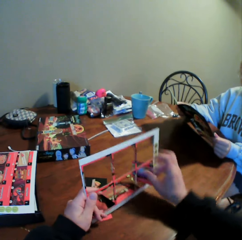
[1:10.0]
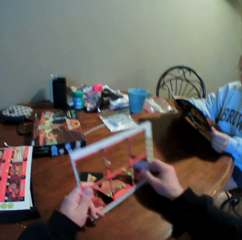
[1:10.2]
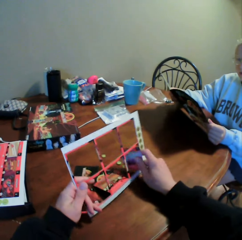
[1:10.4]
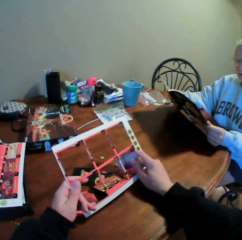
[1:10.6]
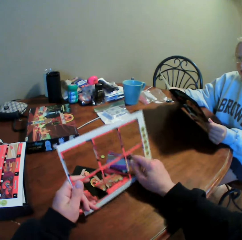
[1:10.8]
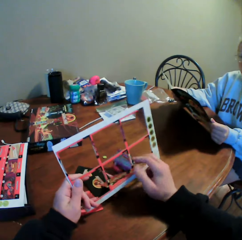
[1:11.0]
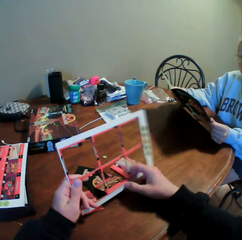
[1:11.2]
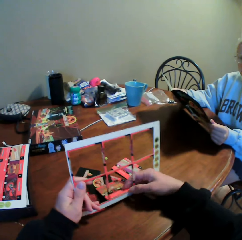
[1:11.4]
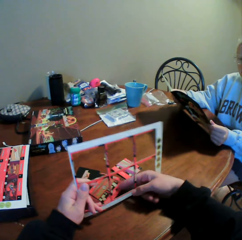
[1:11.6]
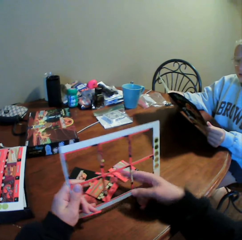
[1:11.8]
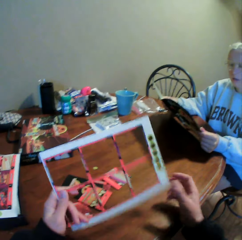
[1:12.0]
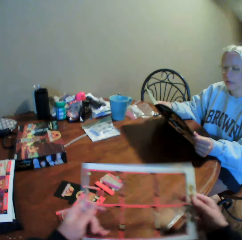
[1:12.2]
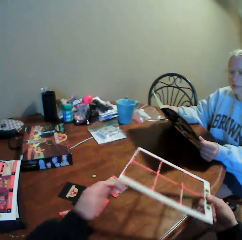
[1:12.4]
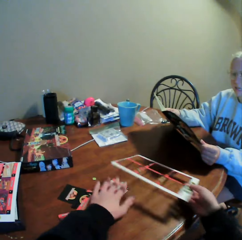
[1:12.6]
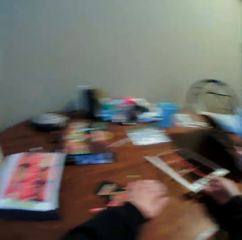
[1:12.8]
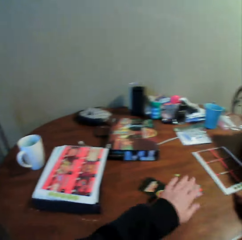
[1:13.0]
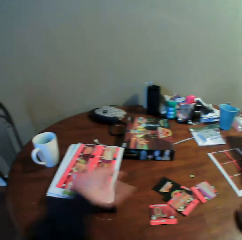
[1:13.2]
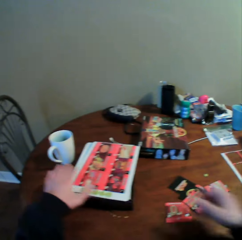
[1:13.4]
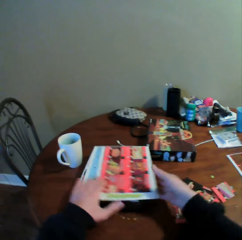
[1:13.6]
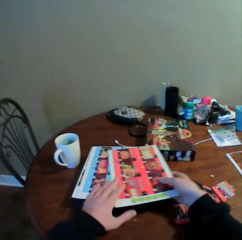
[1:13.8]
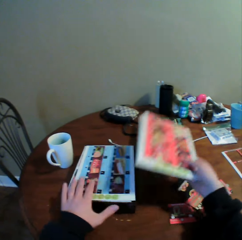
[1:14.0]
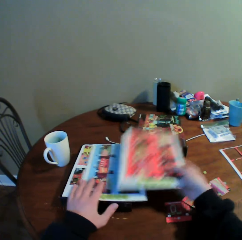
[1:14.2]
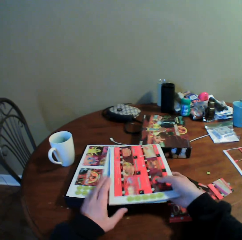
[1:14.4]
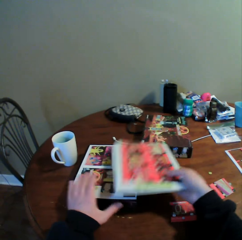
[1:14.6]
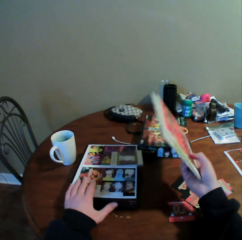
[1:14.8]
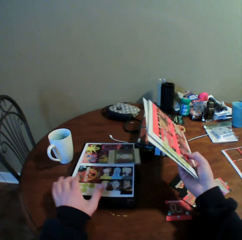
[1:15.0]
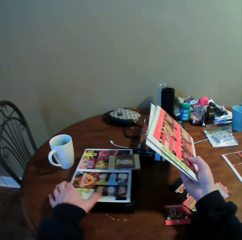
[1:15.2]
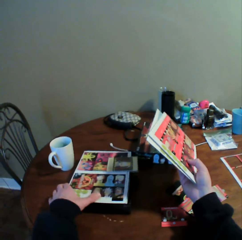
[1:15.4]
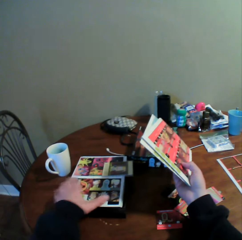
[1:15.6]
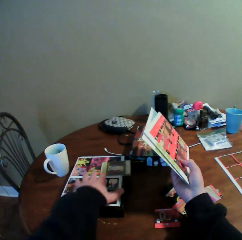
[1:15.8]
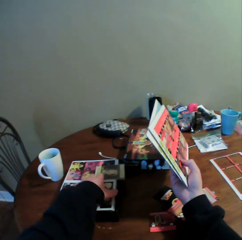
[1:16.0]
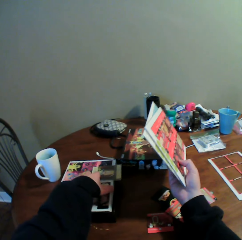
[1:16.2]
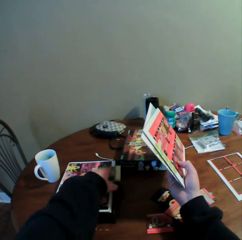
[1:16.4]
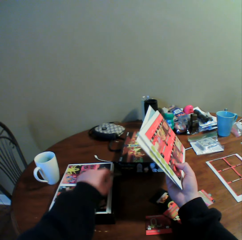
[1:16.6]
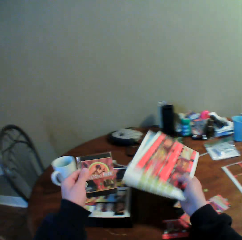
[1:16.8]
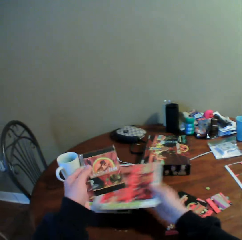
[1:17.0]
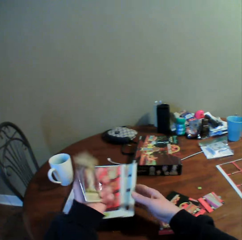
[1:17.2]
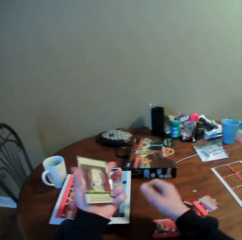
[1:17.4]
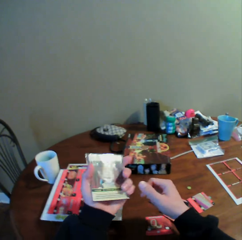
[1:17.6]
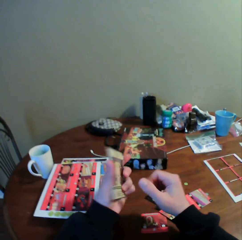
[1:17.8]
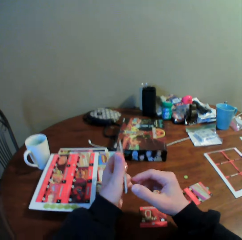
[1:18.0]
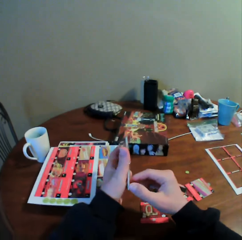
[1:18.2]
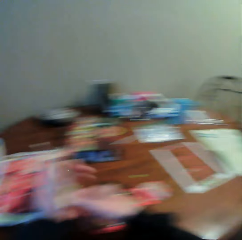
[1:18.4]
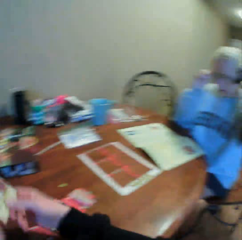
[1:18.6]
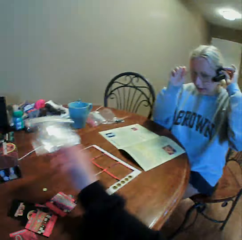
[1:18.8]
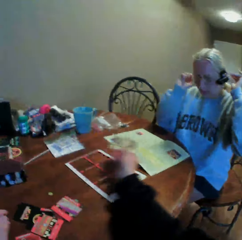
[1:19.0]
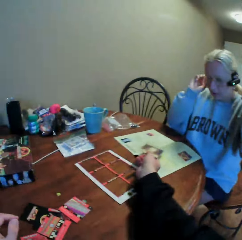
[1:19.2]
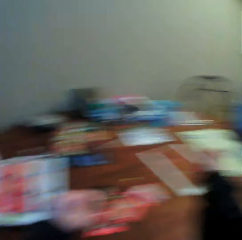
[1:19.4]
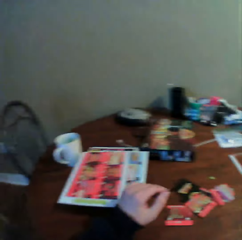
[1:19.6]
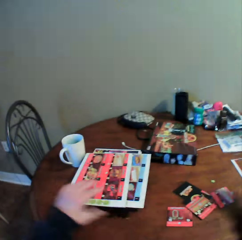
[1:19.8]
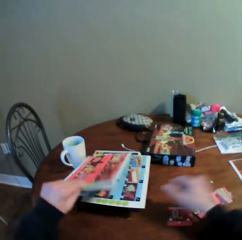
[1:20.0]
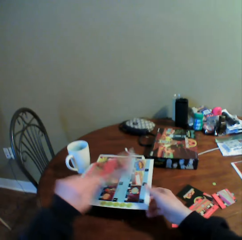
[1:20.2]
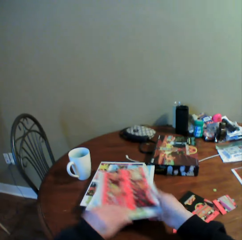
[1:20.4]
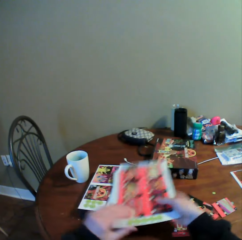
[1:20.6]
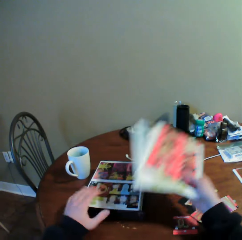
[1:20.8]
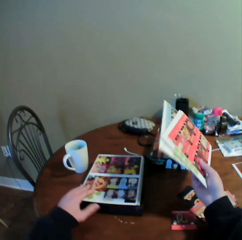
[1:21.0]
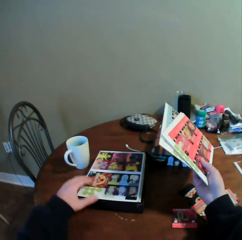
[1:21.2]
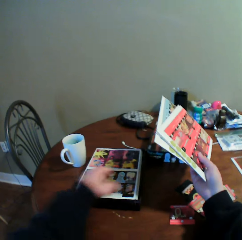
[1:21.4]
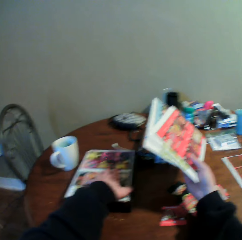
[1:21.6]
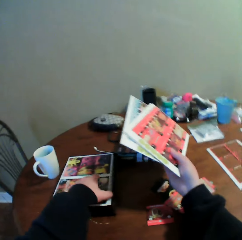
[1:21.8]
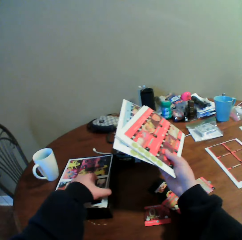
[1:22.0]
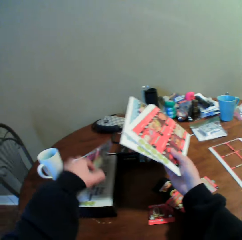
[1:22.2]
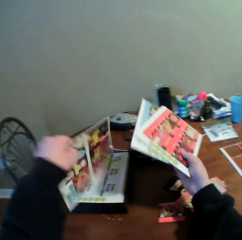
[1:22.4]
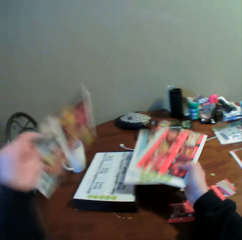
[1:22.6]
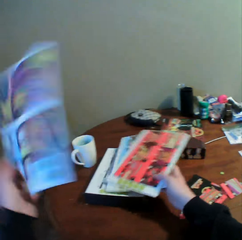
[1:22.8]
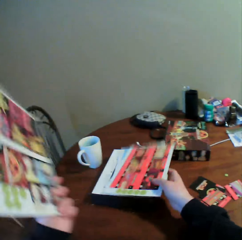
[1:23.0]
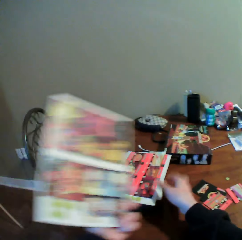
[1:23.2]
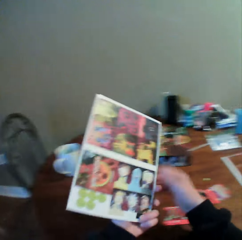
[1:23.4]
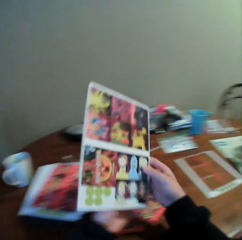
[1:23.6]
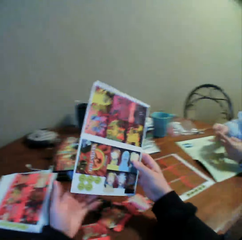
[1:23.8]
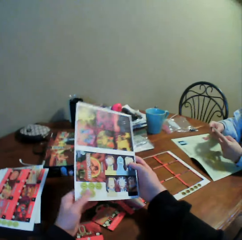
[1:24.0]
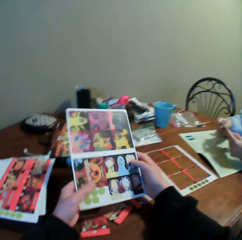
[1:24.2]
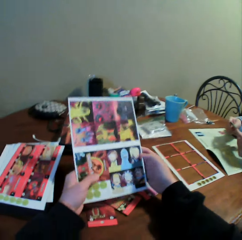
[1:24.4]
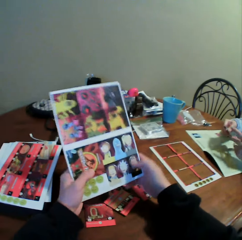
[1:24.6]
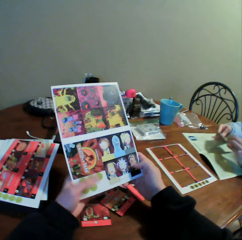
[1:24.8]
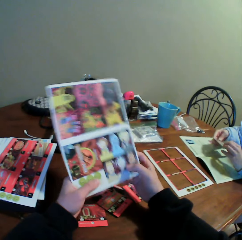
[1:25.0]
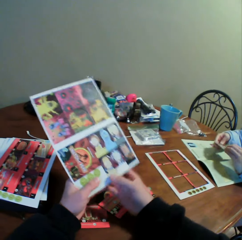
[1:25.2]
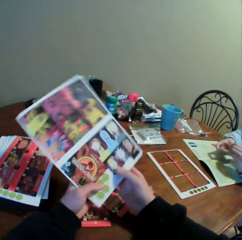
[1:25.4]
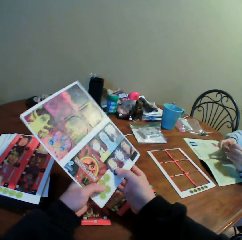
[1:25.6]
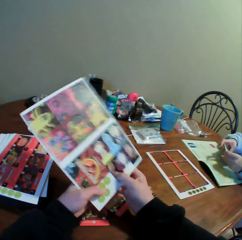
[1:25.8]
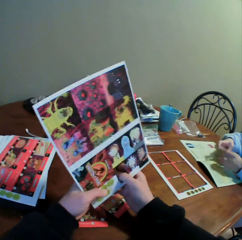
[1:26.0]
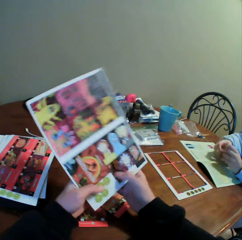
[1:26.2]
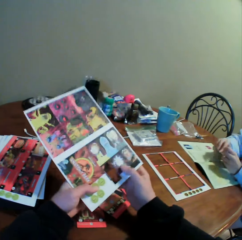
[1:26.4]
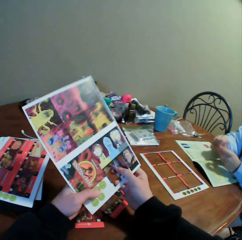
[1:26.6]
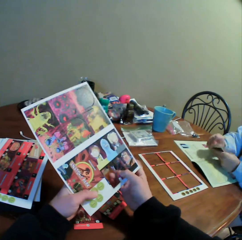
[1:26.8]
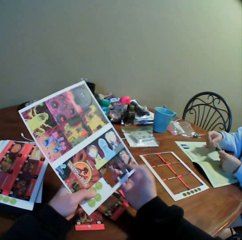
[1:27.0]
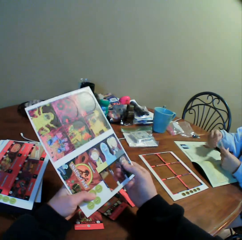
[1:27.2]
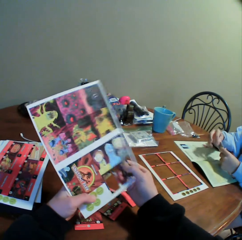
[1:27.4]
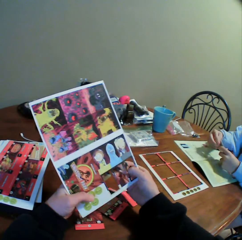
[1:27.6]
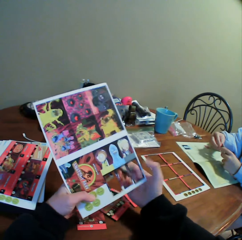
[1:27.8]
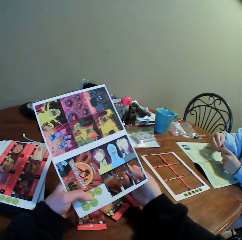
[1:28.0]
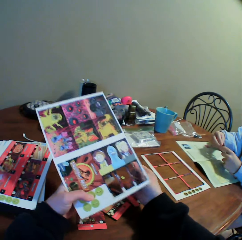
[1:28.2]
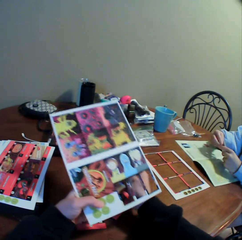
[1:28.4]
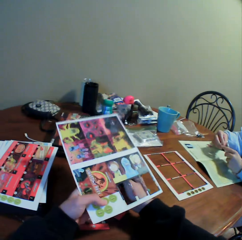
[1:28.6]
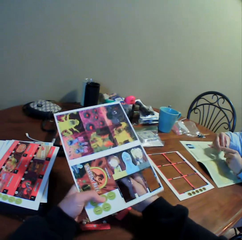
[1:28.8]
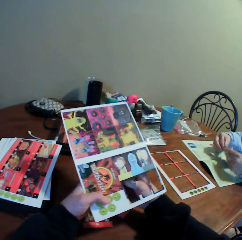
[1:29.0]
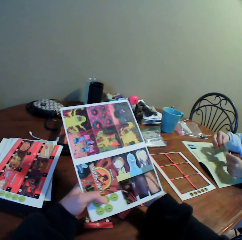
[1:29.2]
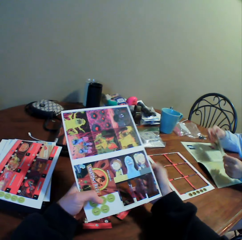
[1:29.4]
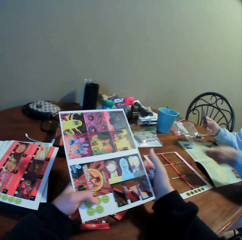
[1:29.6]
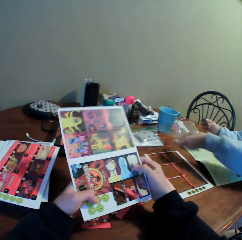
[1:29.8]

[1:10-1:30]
The camera wearer puts the card assembly board on the table. The woman interacts with the camera wearer. The camera wearer moves the card assembly board. They hold the card holder. They pick the cards from between the card assembly boards. They put the card assembly boards on the other card assembly boards. They hold the card. They put the cards on the table. They hold the card holder. They pick up the card assembly boards from the table. They interact with the woman. They remove the cards from the card assembly board.

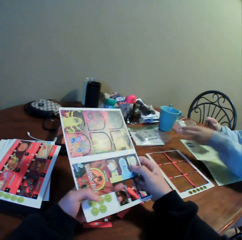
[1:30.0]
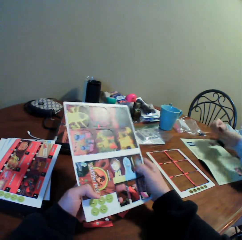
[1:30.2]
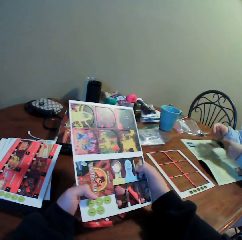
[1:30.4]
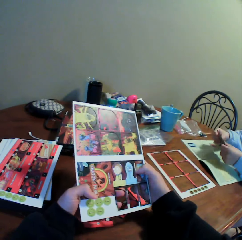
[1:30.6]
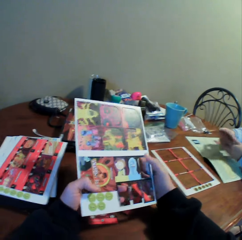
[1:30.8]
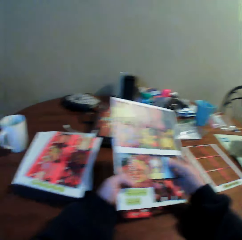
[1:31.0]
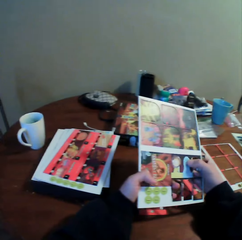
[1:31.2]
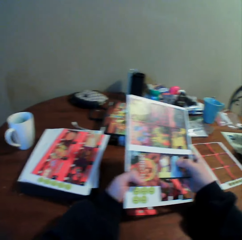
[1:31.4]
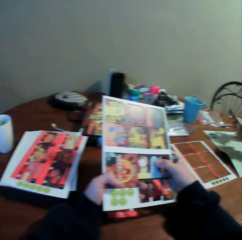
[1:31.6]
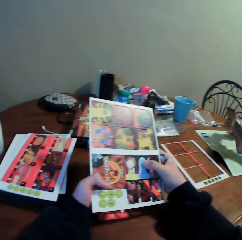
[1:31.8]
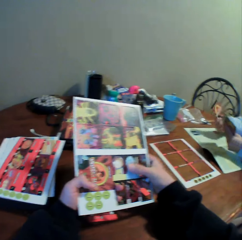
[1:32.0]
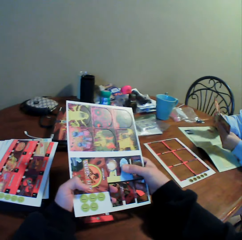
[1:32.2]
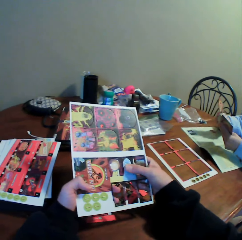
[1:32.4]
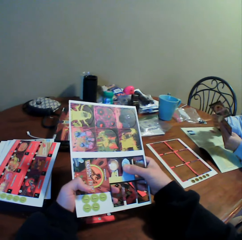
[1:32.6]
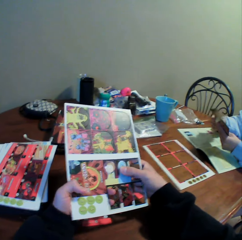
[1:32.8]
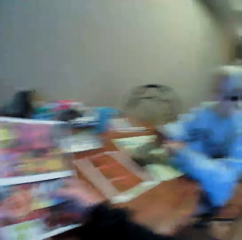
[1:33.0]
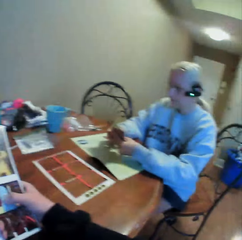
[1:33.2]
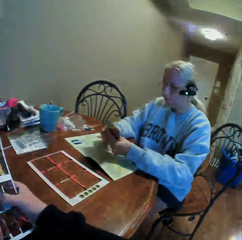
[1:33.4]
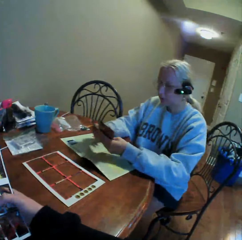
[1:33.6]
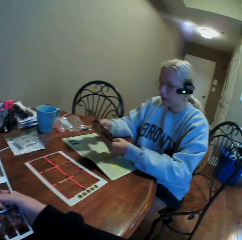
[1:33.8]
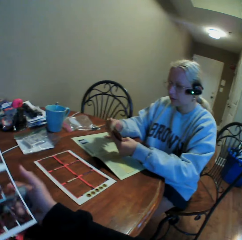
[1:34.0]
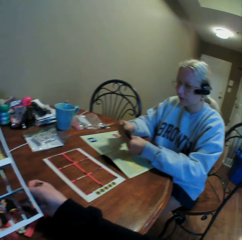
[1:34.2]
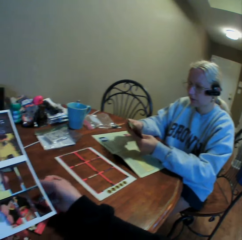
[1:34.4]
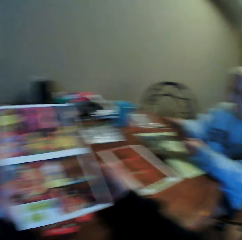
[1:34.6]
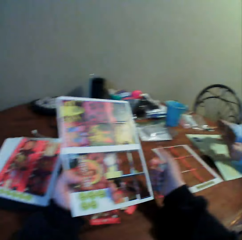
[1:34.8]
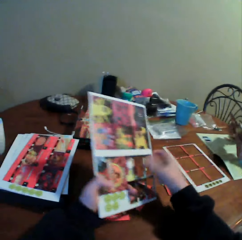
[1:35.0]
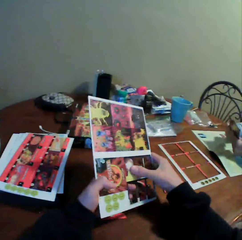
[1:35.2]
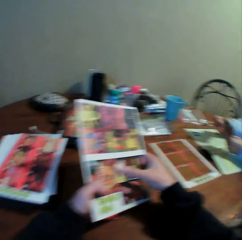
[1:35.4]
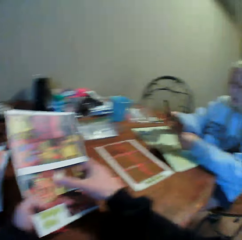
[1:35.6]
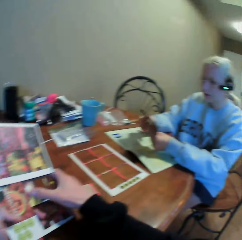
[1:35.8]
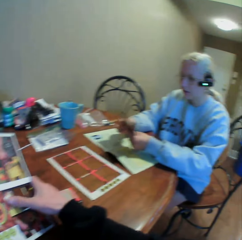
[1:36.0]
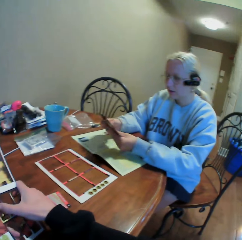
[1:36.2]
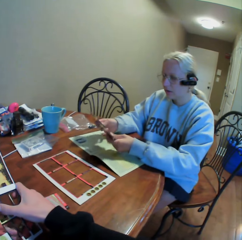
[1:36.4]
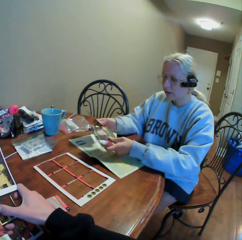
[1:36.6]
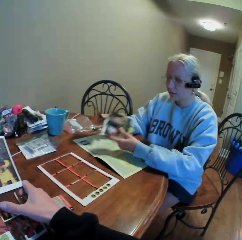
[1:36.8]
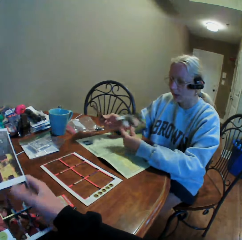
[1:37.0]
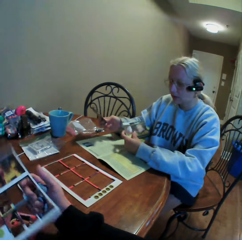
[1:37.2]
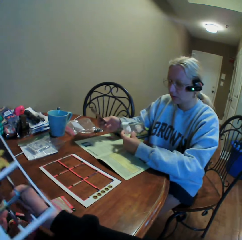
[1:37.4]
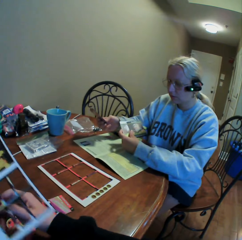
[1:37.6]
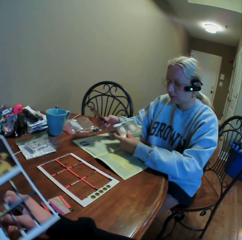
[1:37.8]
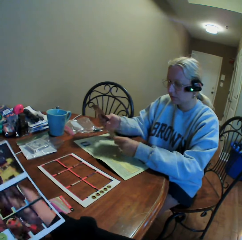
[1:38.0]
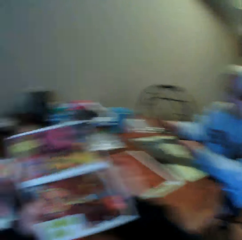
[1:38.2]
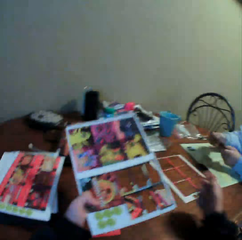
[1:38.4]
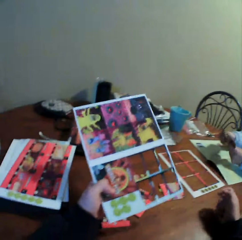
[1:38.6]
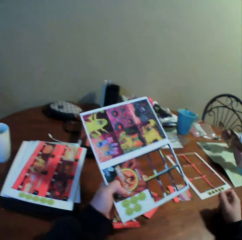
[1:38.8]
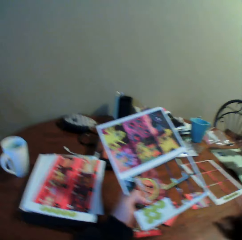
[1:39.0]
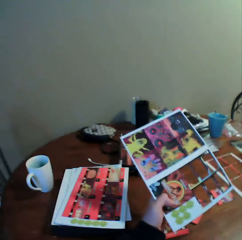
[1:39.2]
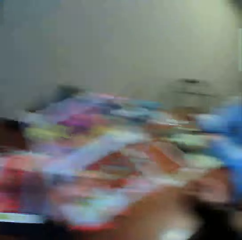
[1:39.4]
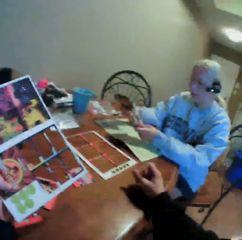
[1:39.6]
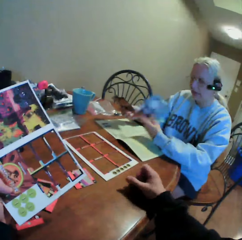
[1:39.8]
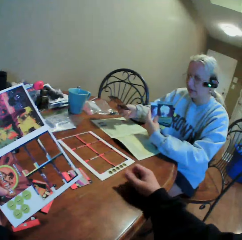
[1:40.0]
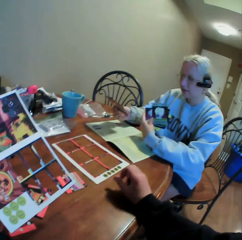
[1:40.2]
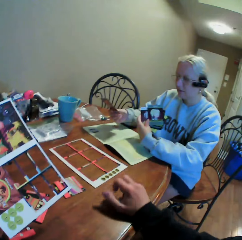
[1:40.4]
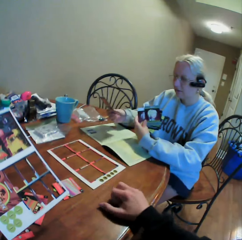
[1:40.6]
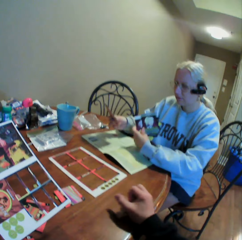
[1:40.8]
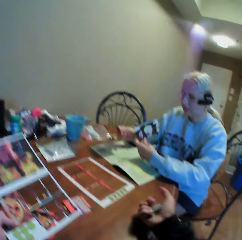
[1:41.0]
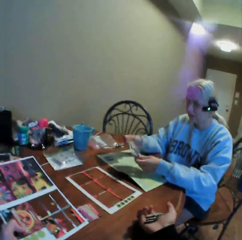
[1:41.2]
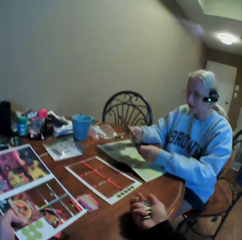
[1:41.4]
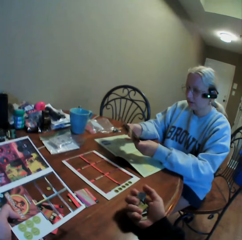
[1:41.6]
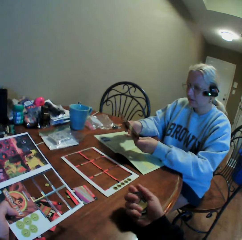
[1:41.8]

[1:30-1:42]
The woman holds the cards. The camera wearer looks at the woman. They remove the cards from the card assembly board. They look at the woman. They pluck a card from the holder. They hold the cards on the table. The woman holds the cards.
